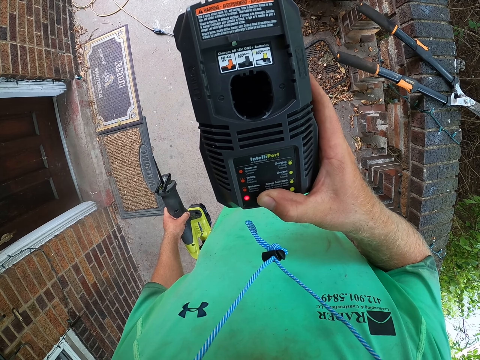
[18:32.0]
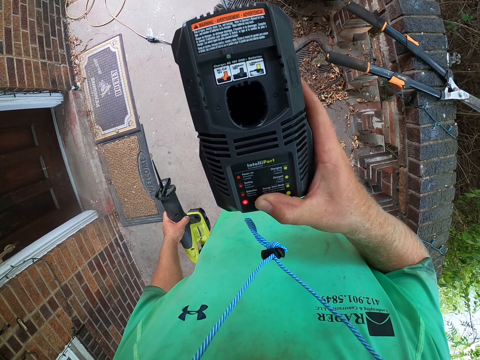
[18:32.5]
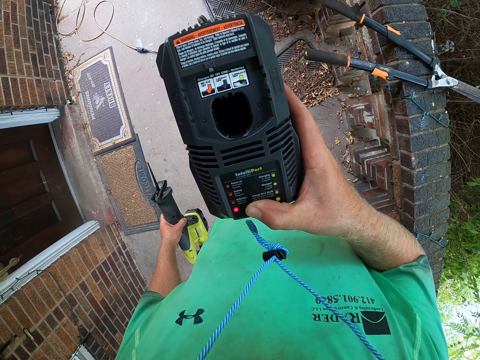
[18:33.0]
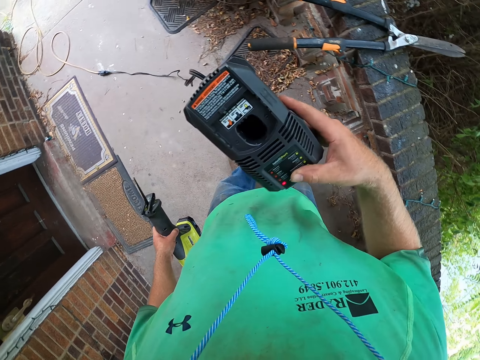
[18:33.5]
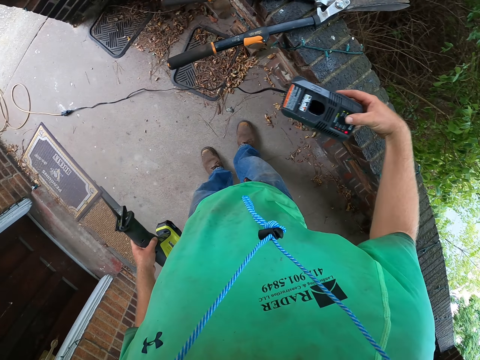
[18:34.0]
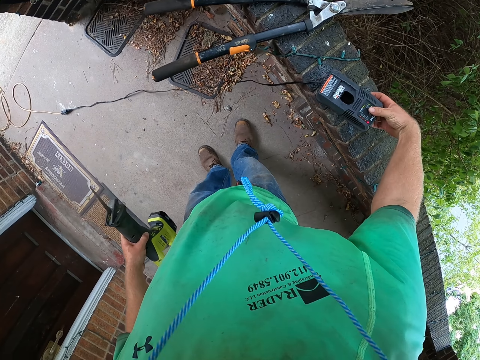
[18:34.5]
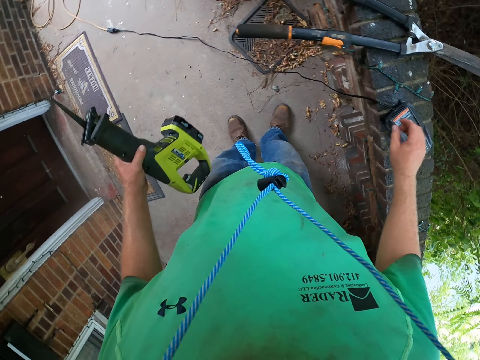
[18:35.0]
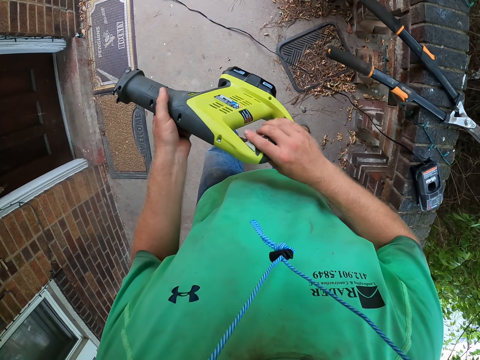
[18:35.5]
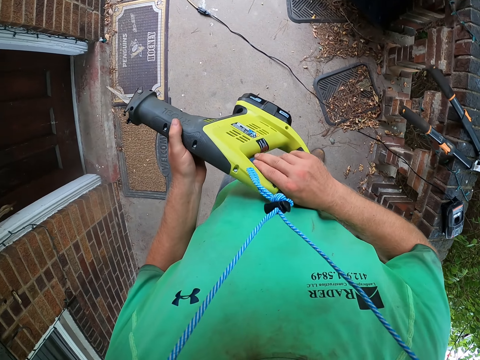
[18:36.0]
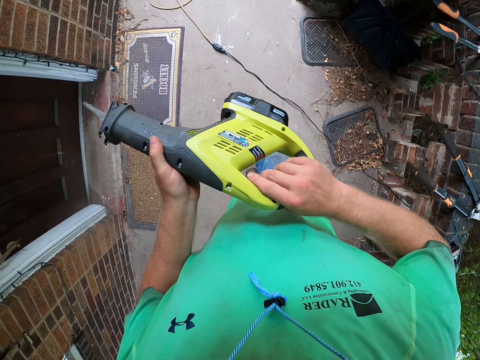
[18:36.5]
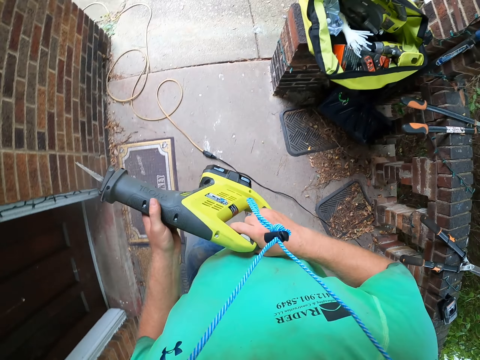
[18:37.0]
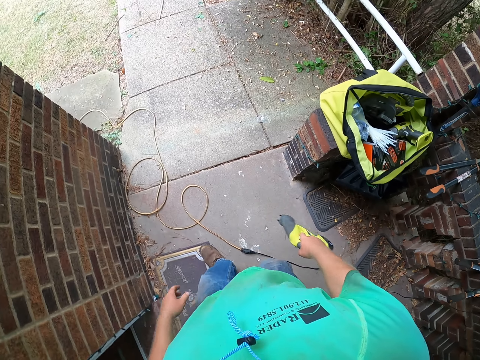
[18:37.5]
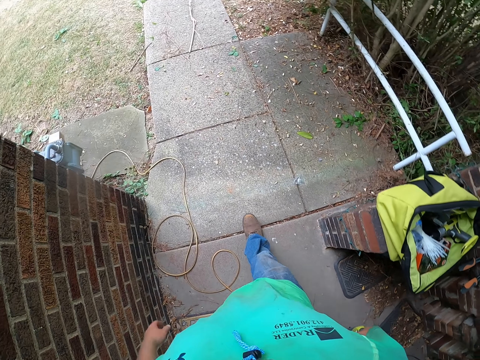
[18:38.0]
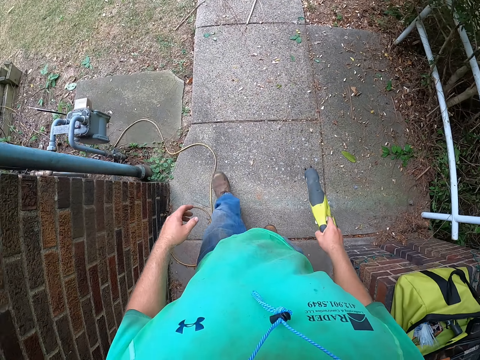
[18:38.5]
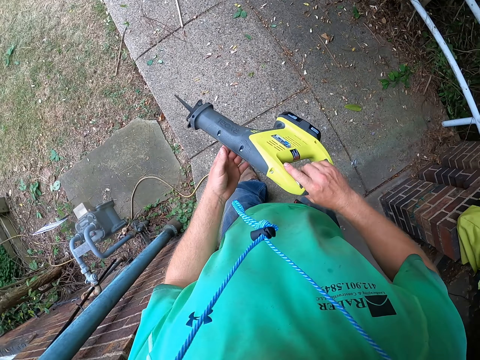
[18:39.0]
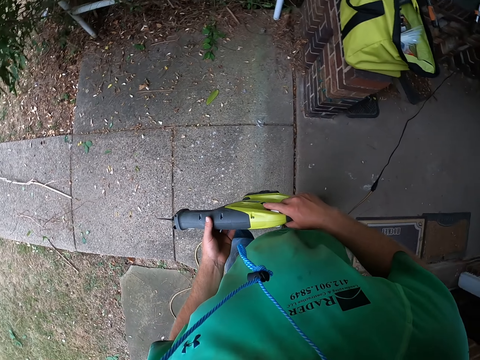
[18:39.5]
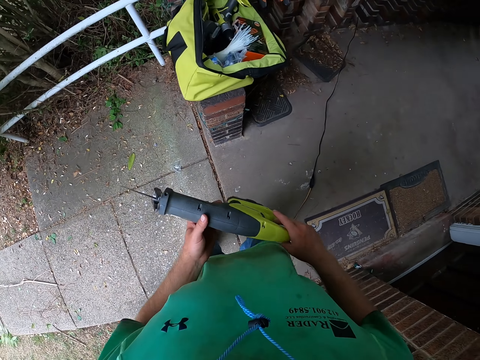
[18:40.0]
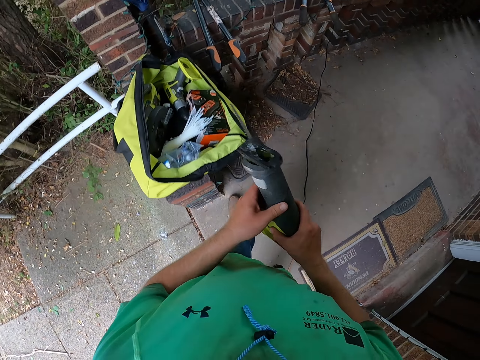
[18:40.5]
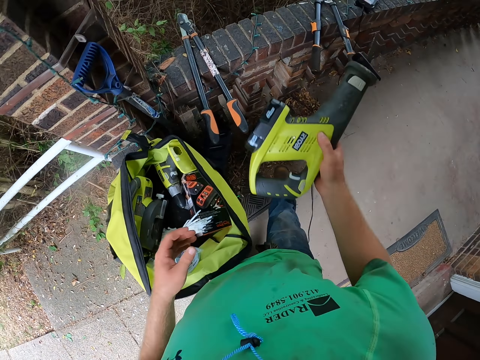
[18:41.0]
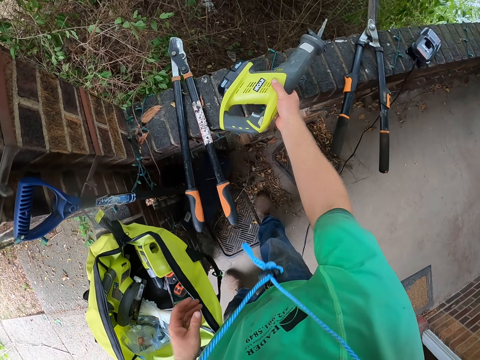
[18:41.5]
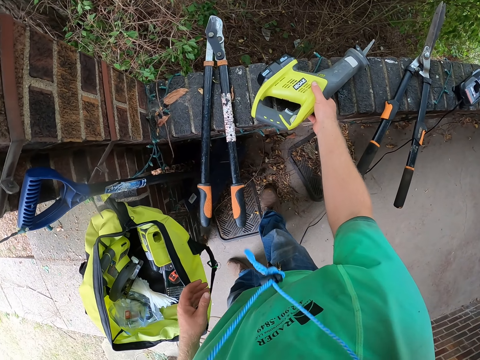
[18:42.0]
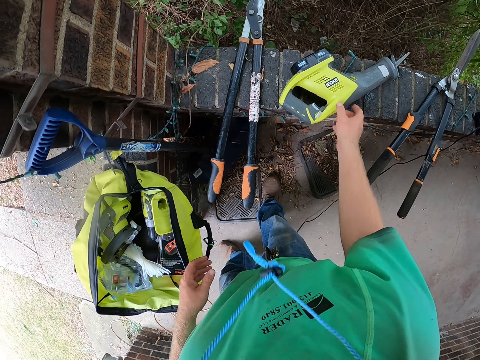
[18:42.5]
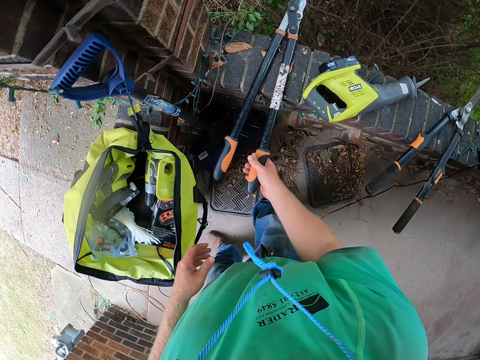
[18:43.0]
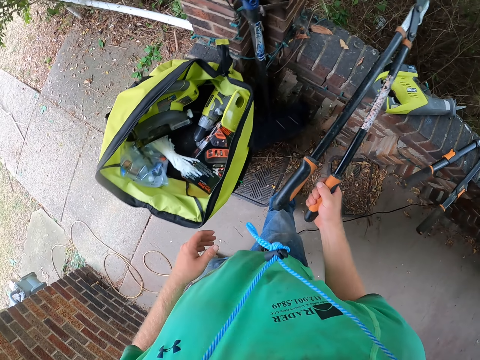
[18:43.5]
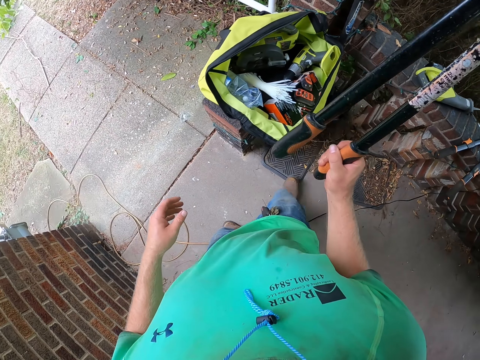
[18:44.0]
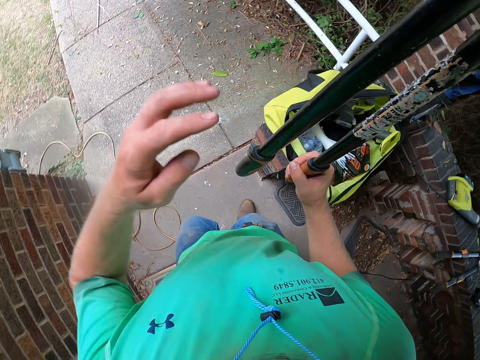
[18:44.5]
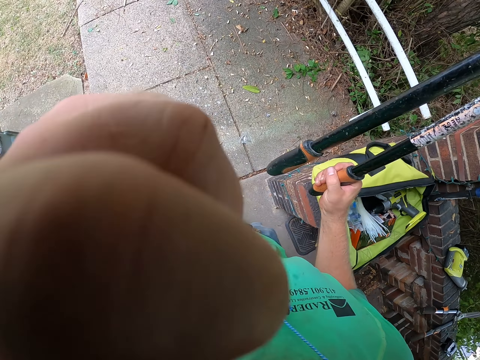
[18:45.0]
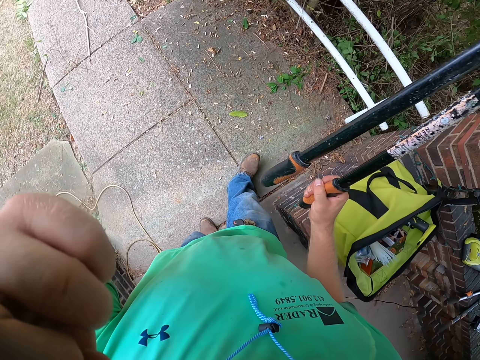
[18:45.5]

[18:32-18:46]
The camera wearer drops the battery charger on the fence with his right hand. He holds the sabre saw with both hands. He operates the sabre saw with his right hand. He holds the sabre saw with his right hand. He walks around. He holds the sabre saw with both hands. He drops the sabre saw on the fence with his right hand. He picks up a pair of pruning shears from the fence with his right hand. He touches his face with his left hand.

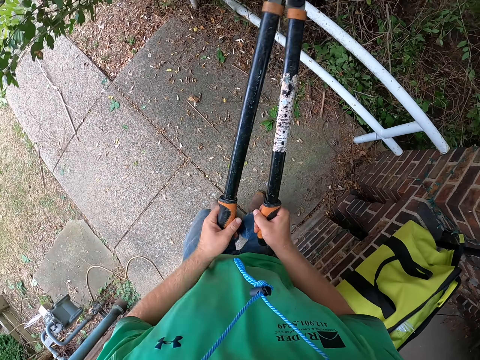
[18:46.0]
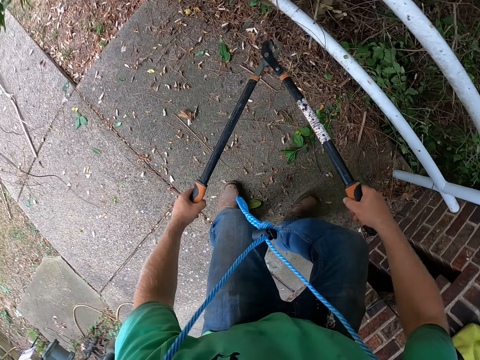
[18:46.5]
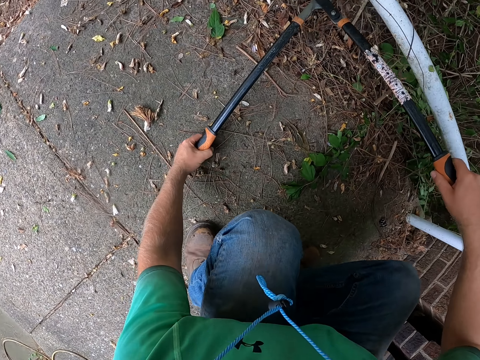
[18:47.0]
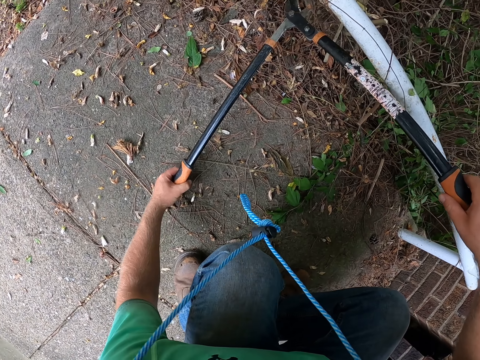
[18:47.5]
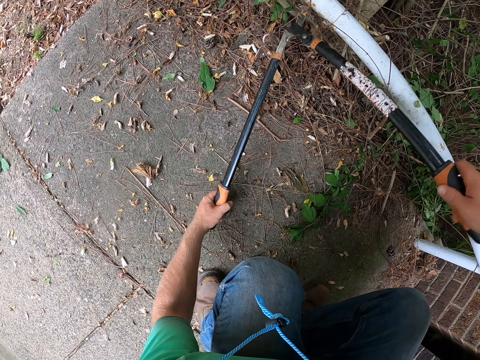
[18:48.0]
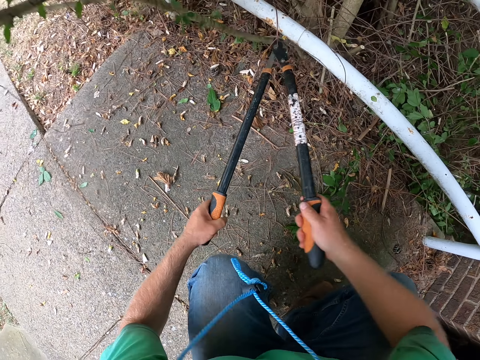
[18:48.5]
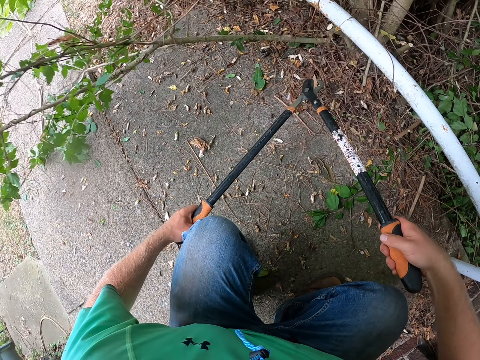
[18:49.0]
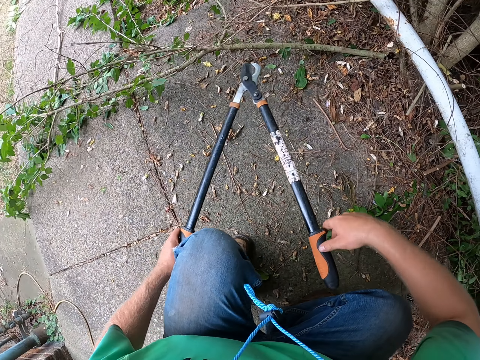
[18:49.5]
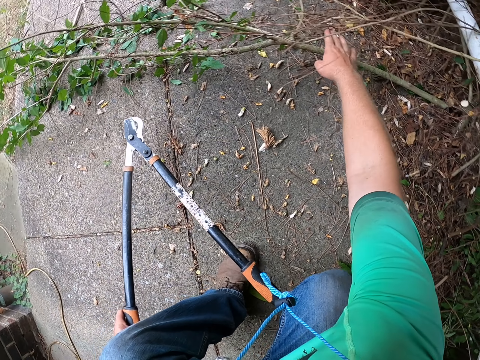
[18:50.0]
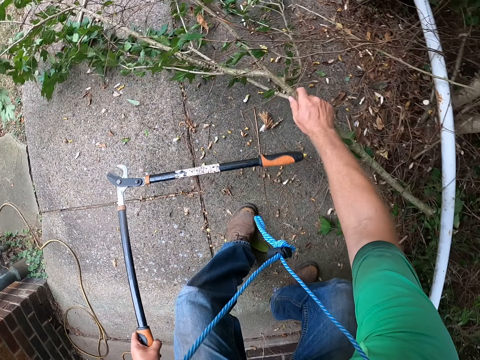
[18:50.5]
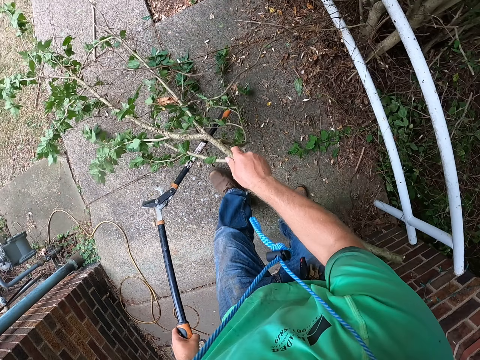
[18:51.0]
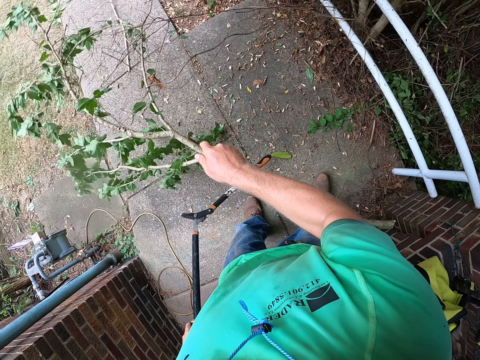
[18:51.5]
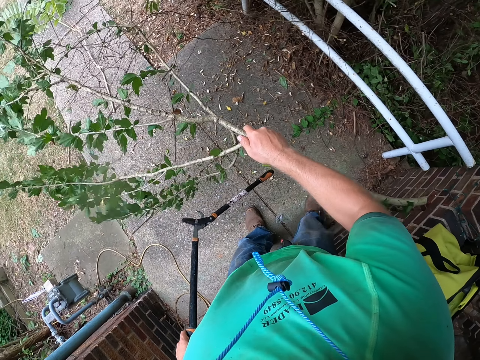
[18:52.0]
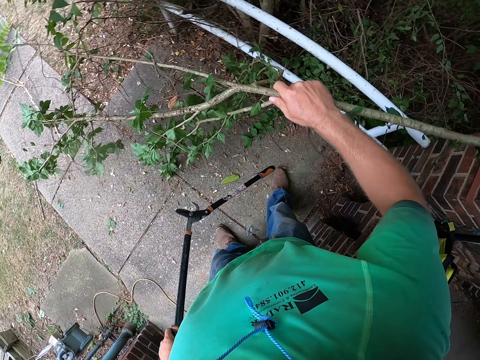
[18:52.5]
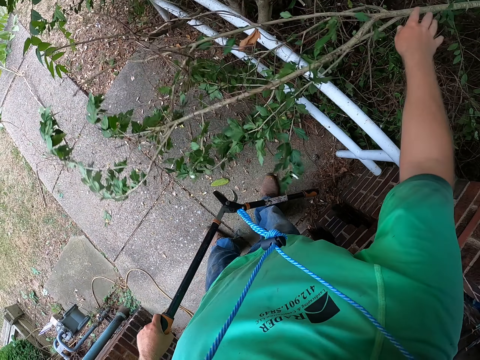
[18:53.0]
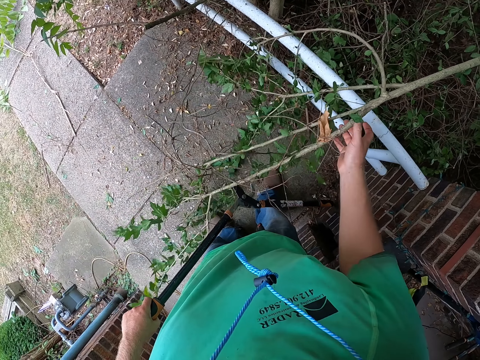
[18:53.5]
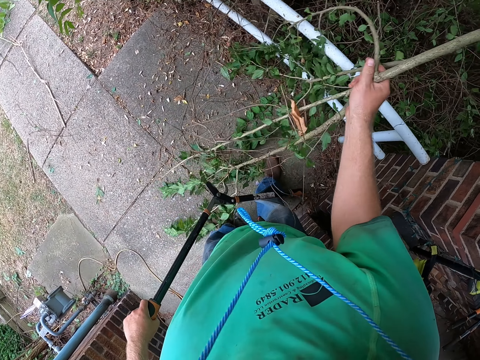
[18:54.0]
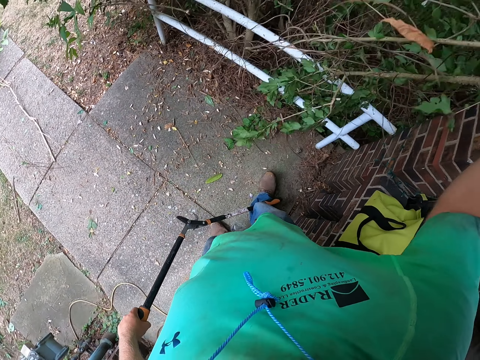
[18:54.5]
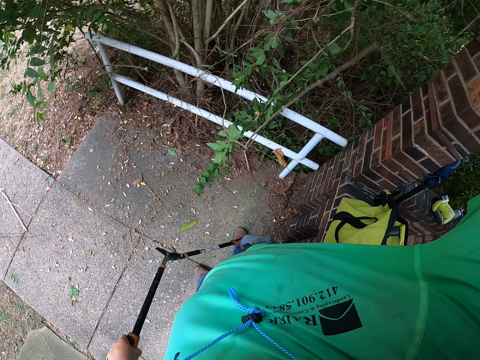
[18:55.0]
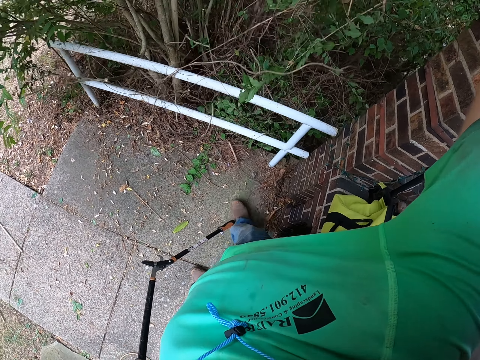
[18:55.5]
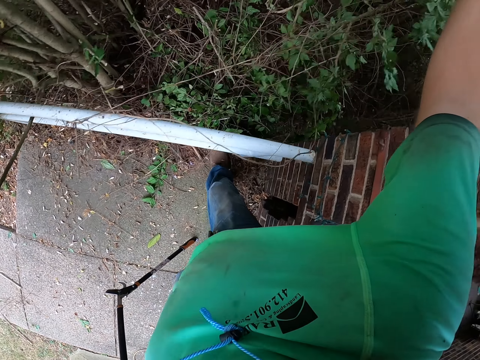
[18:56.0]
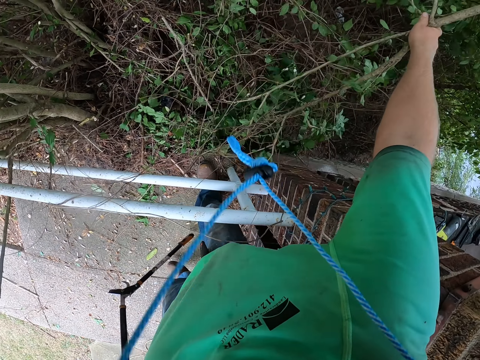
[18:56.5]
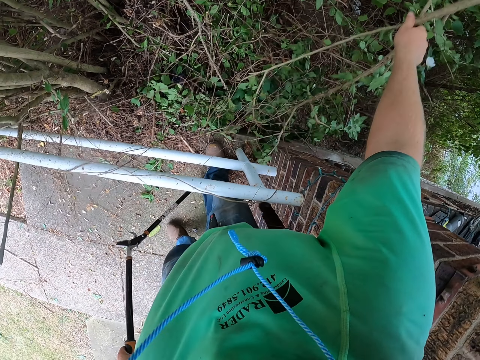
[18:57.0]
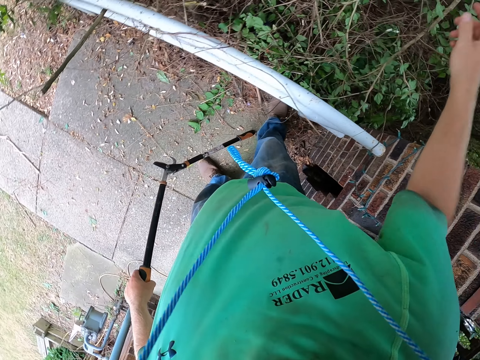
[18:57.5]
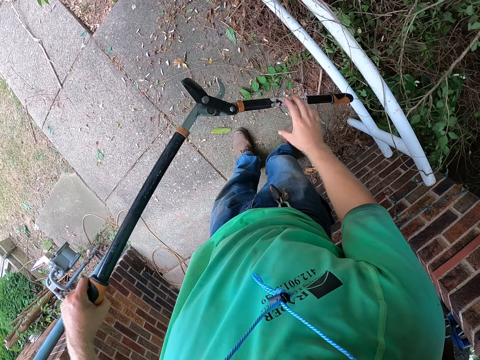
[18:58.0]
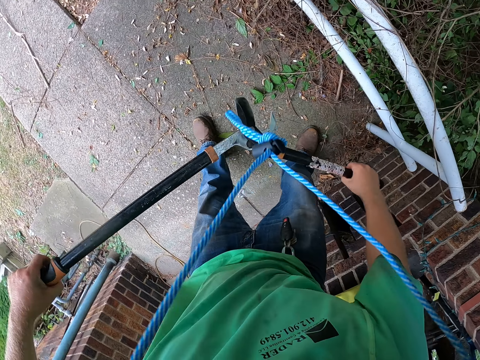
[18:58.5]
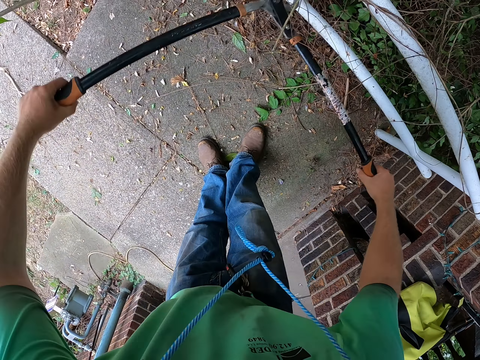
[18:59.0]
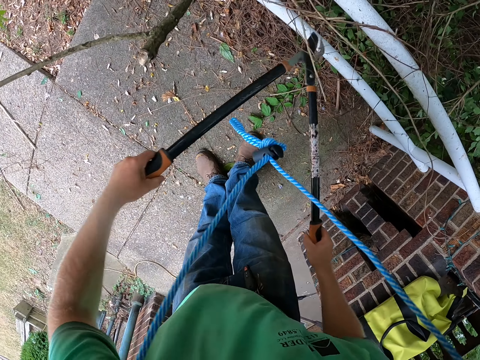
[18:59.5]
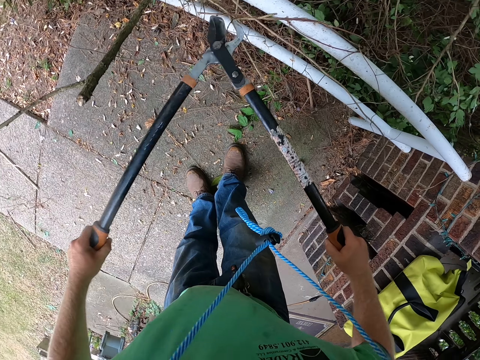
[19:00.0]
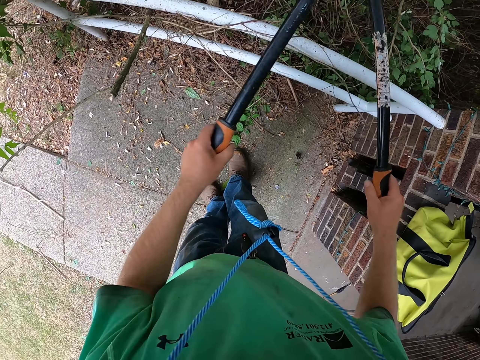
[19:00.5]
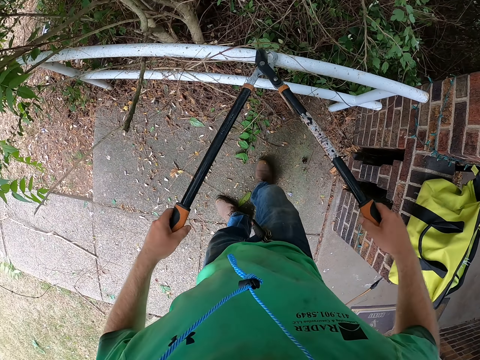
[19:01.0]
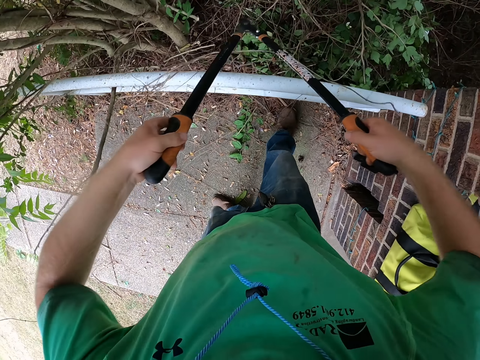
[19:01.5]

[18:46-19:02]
The camera wearer holds the pruning shears or trimmer with both hands. He prunes a branch of a tree in the yard with the pruning shears in both hands. He holds the pruning shears with his left hand. He picks up the branch from the floor with his right hand. He drops the branch over a fence in the yard with his right hand. He holds the pruning shears with both hands. He lifts the trimmer. He prunes a branch on the tree with the pruning shears in both hands.
